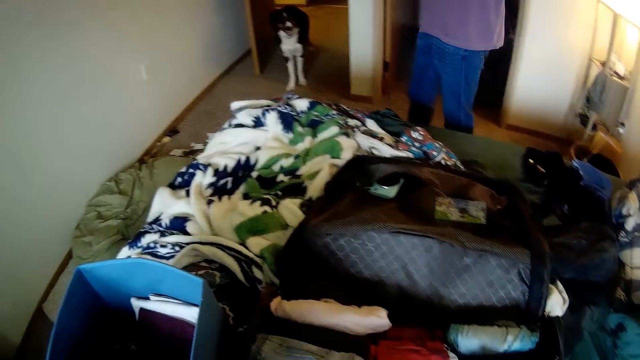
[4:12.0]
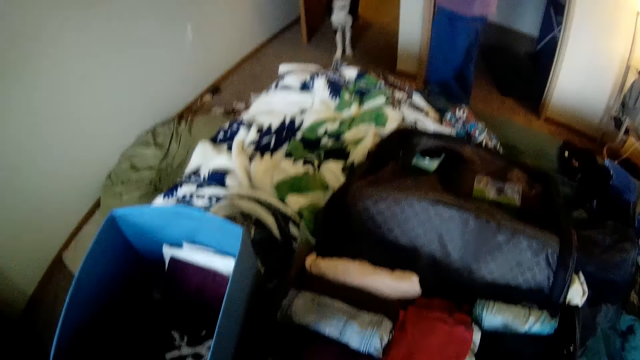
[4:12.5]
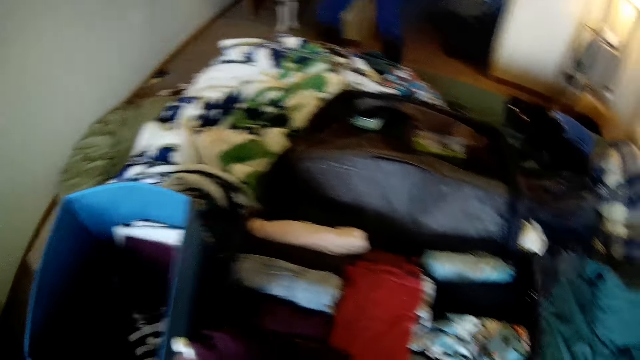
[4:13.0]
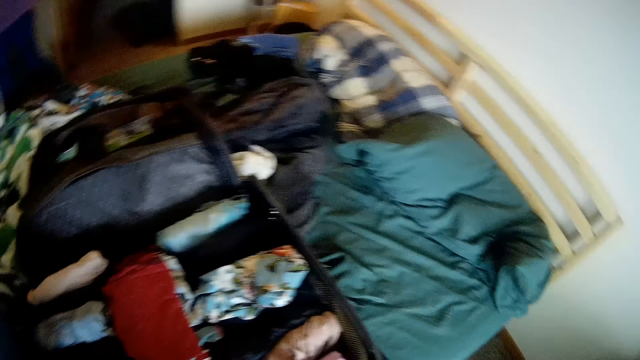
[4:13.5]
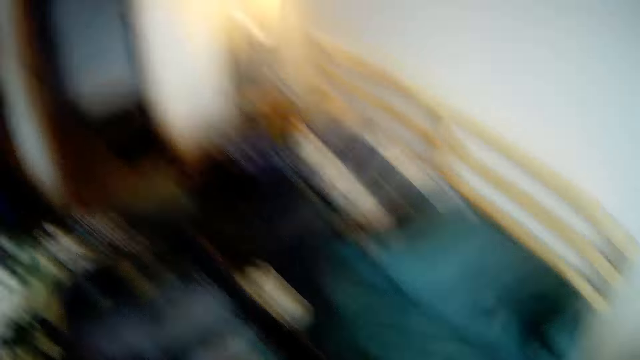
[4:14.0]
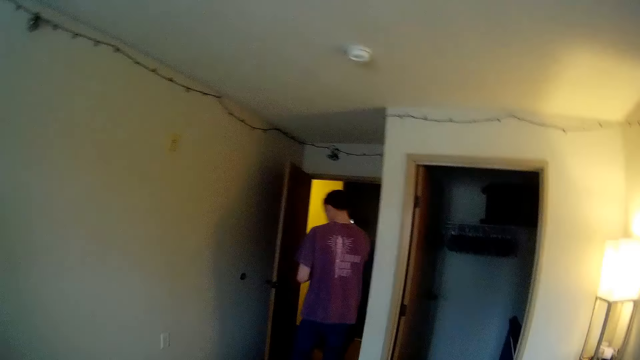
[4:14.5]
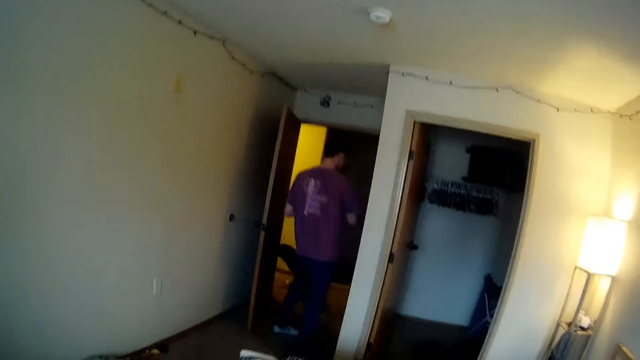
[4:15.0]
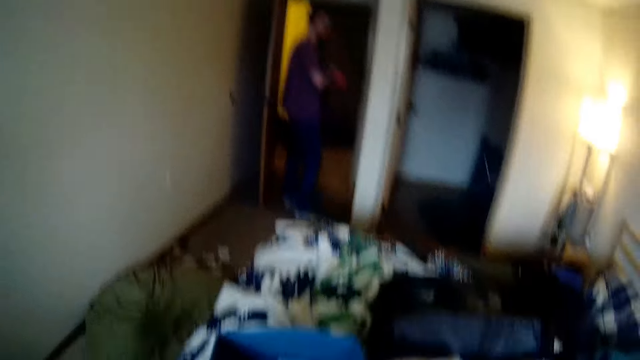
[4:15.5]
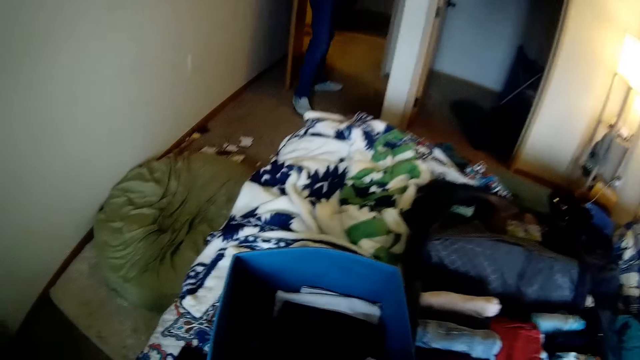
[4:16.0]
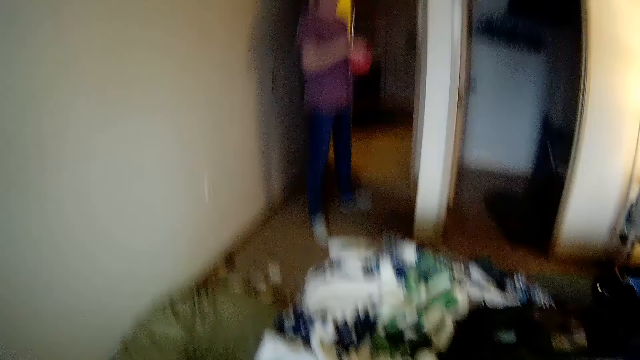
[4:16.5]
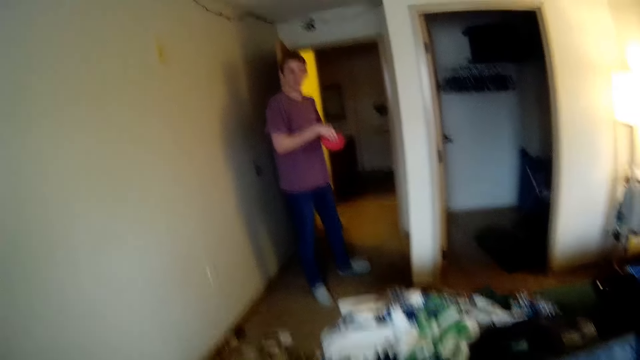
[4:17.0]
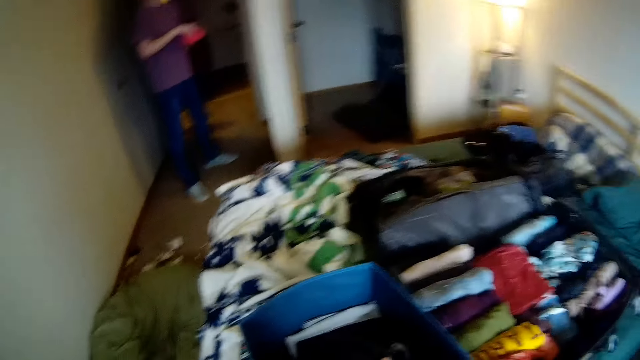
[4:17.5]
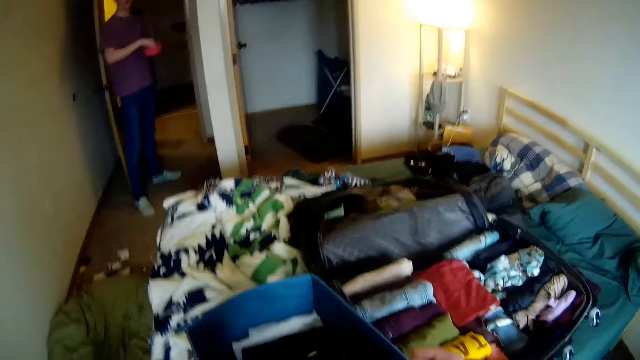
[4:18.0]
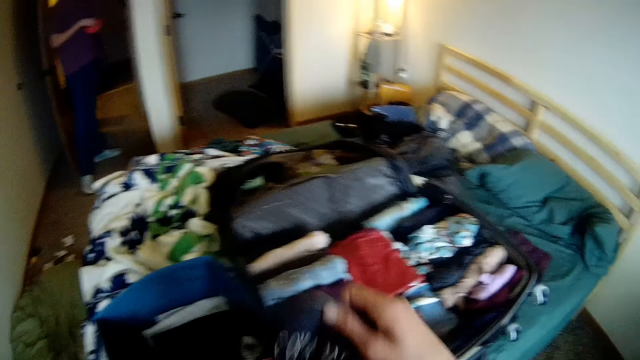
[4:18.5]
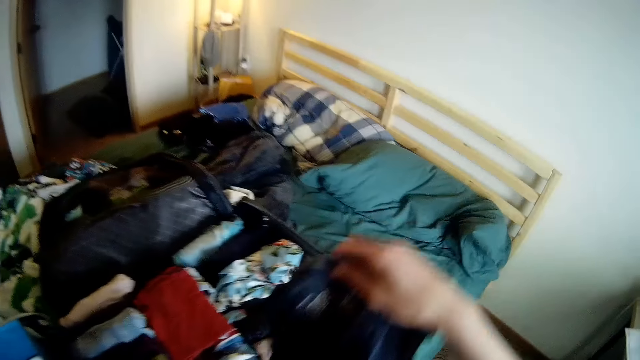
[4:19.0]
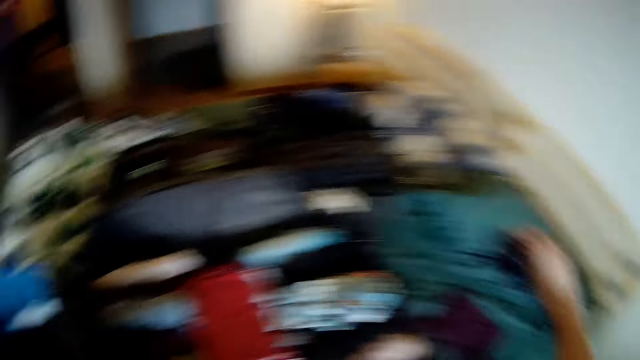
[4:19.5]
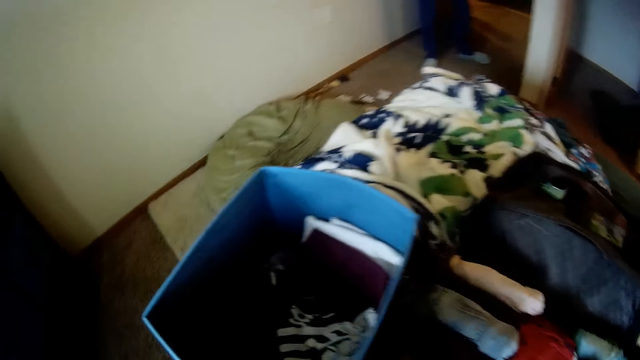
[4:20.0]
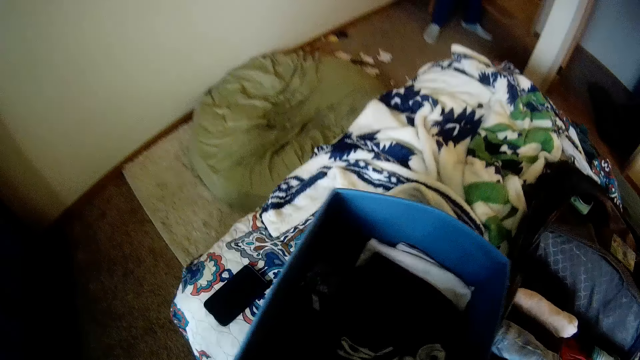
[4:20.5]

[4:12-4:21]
The man walks towards the door of the bedroom. The dog walks out of the bedroom. The camera wearer puts a cloth on the bed. She picks a cloth in a box closet. She holds a piece of clothing with her right hand. She drops the piece of clothing on the bed.

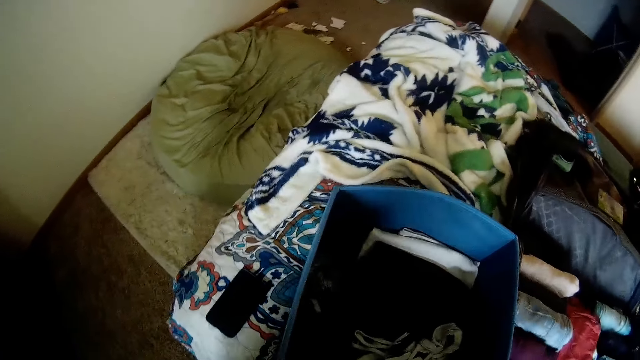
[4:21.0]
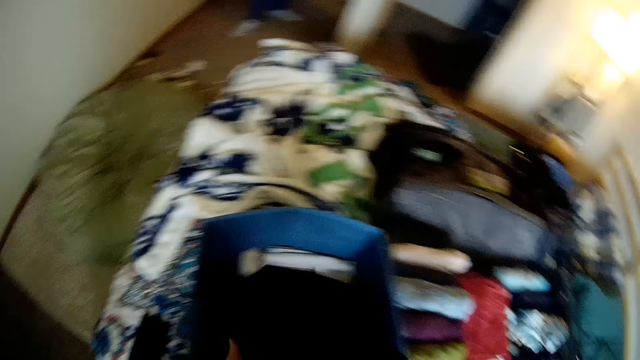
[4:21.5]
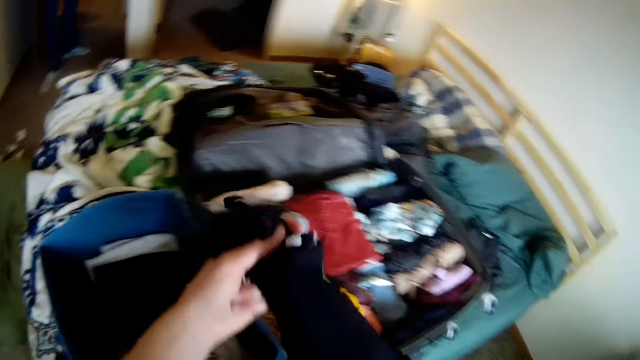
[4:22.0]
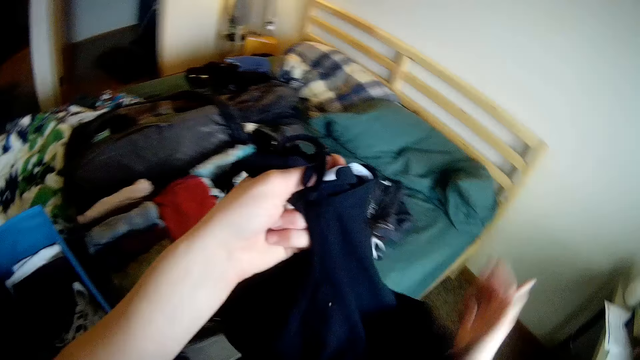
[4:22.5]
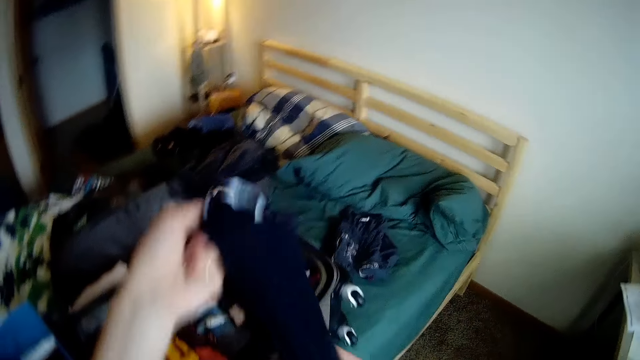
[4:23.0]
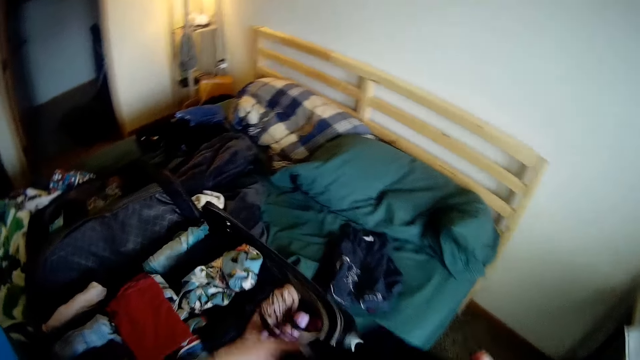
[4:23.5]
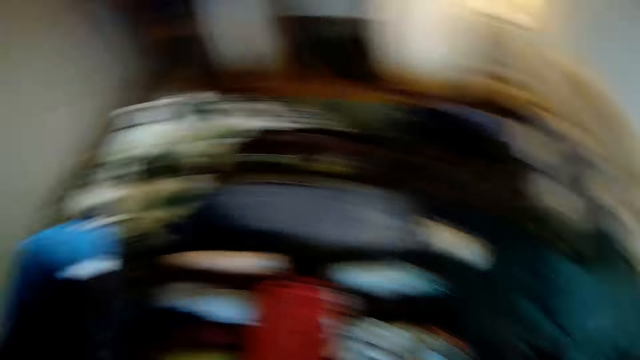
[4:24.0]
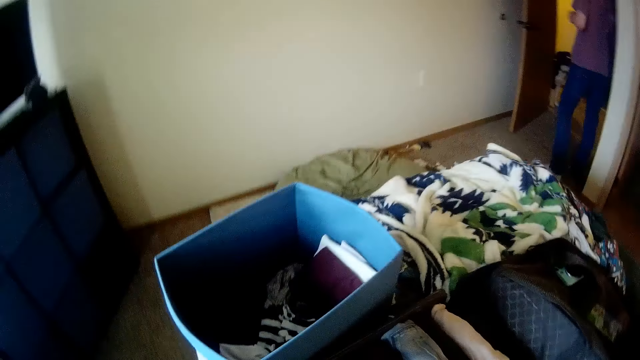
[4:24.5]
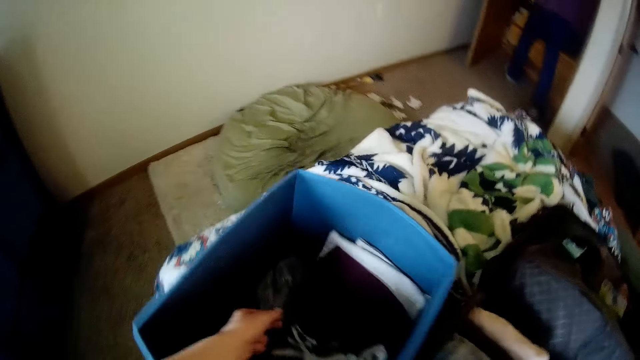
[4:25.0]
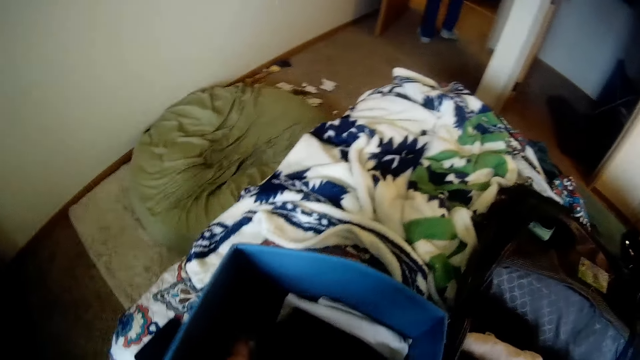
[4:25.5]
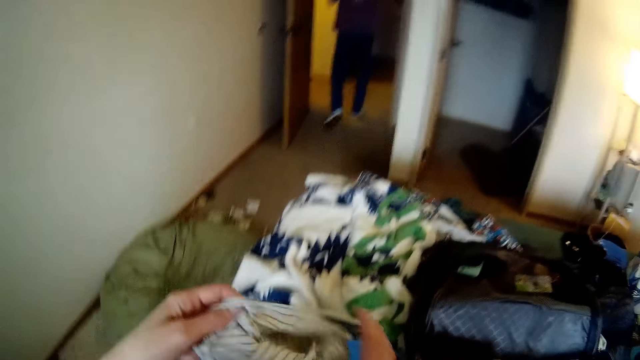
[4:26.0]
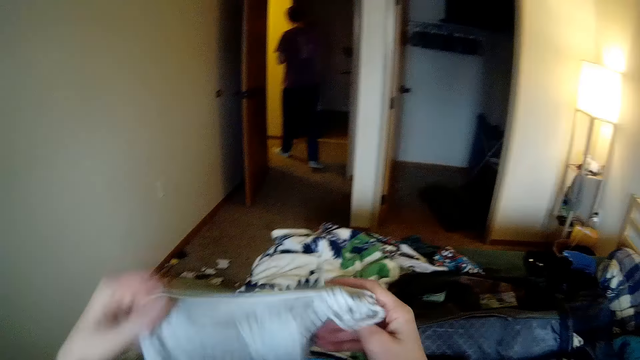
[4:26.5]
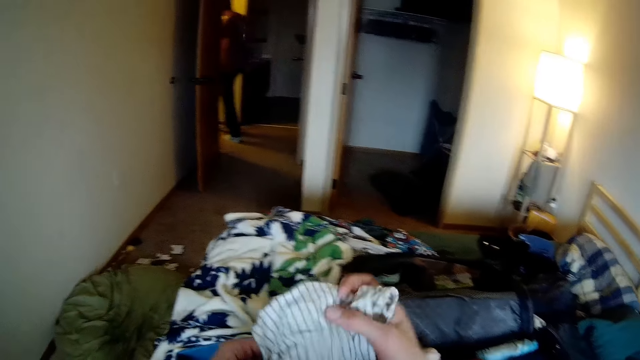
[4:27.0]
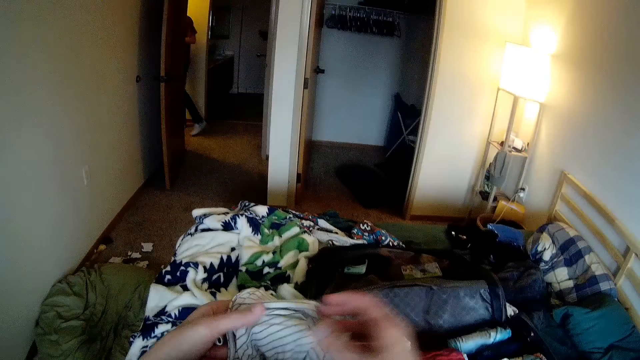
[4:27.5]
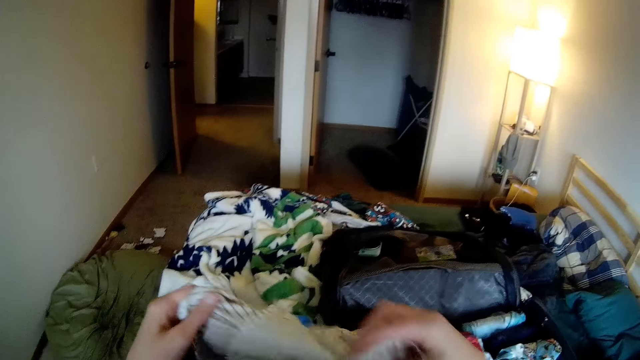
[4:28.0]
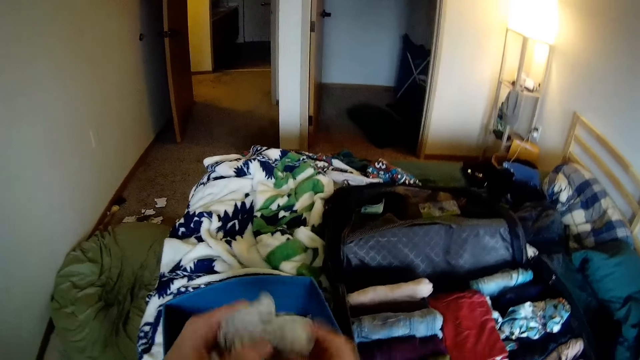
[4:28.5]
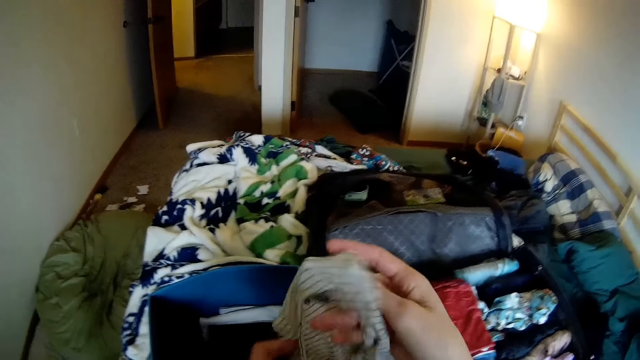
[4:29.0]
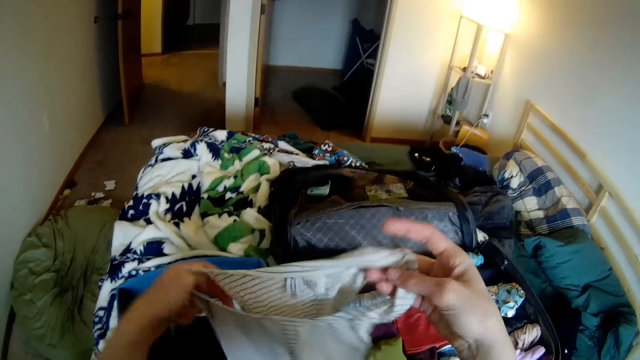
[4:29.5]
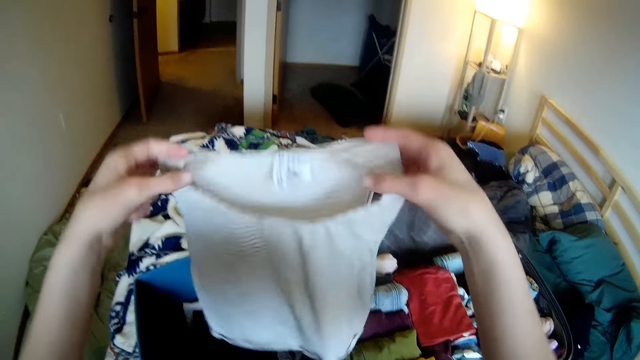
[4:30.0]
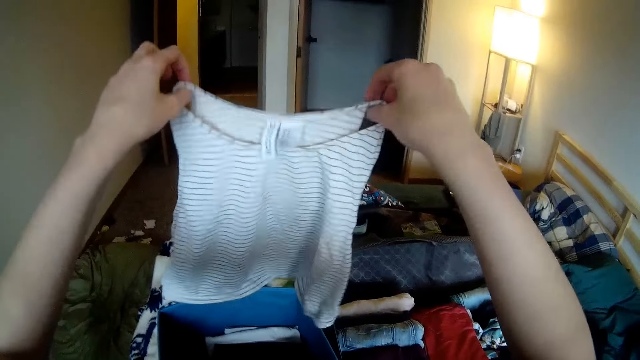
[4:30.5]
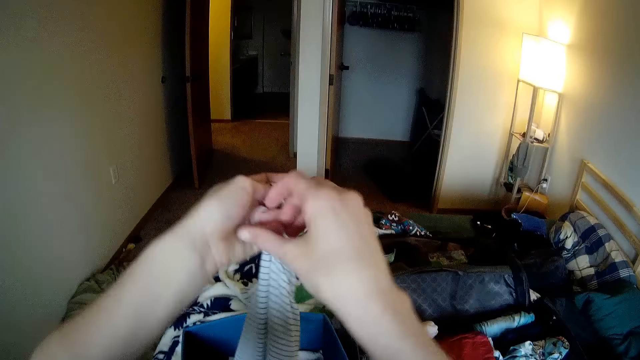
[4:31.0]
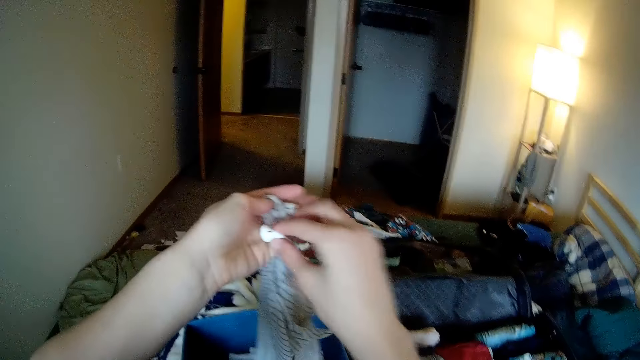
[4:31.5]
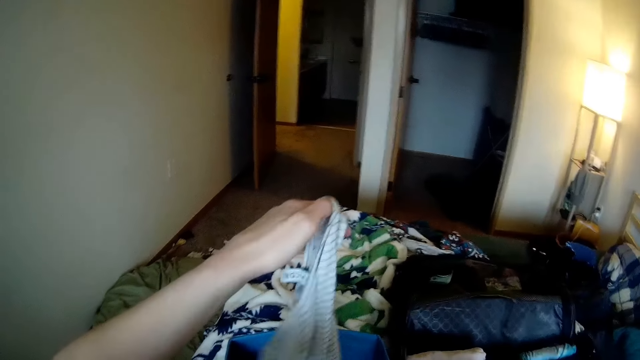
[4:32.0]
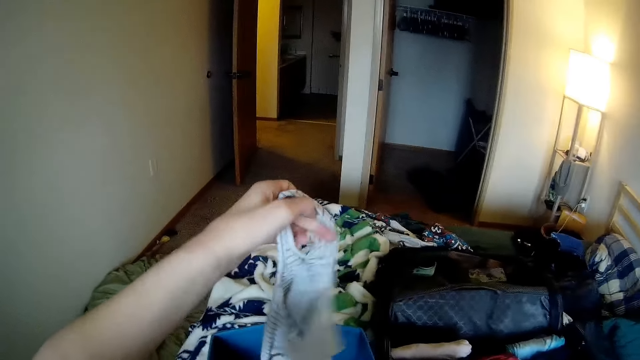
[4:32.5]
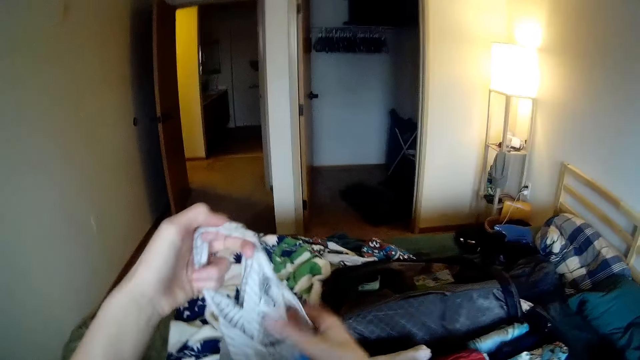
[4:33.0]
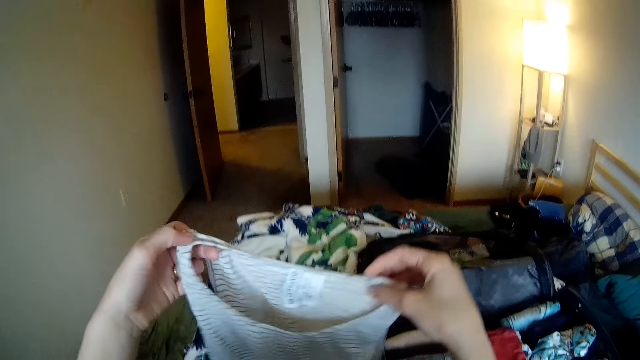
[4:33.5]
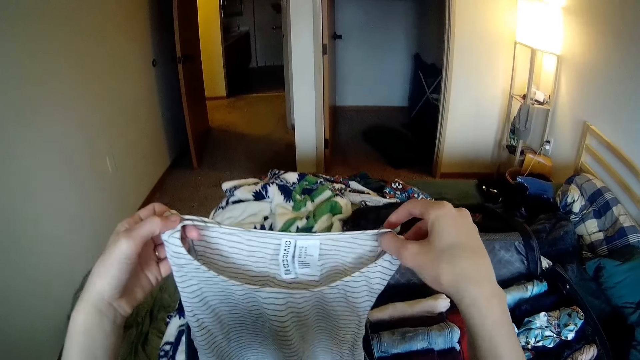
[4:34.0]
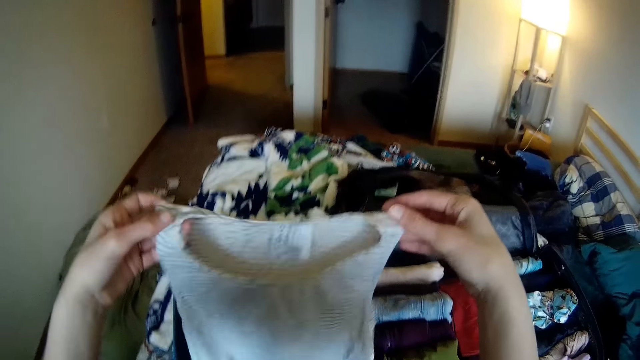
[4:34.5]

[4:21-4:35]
The camera wearer picks a piece of clothing from the laundry container with her right hand. She folds the piece of clothing with both hands. She drops the piece of clothing on the bed. The man walks out of the bedroom. The camera wearer picks a piece of clothing or blouse from the laundry container with her left hand. She straightens the piece of clothing with both hands. She unfolds the blouse. She picks an earbud from her left hand with her right hand. She puts the earbud in her right ear. She holds the singlet with both hands.
